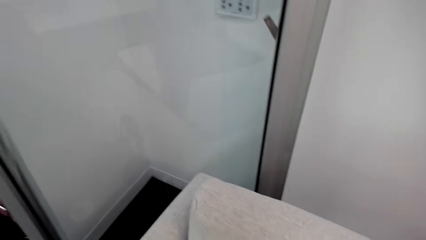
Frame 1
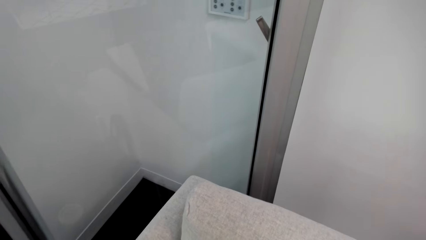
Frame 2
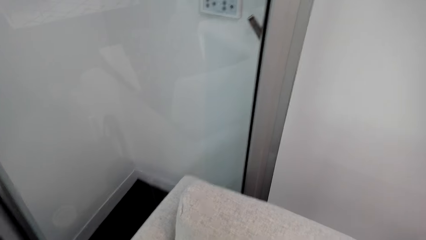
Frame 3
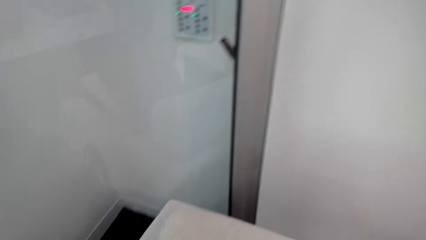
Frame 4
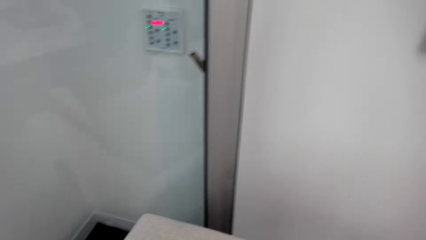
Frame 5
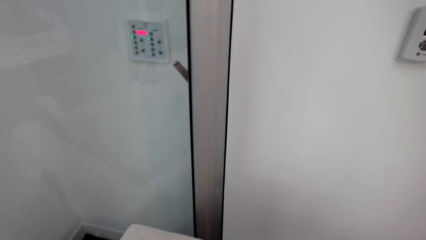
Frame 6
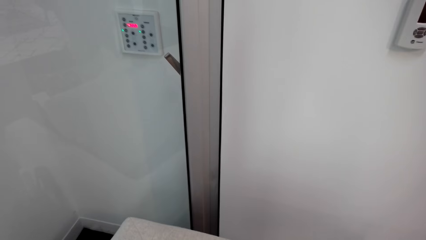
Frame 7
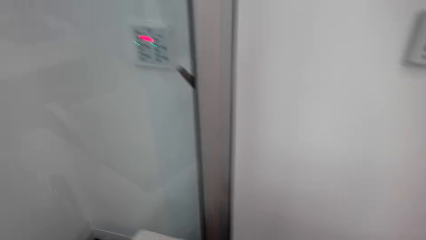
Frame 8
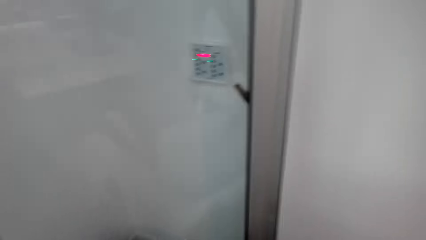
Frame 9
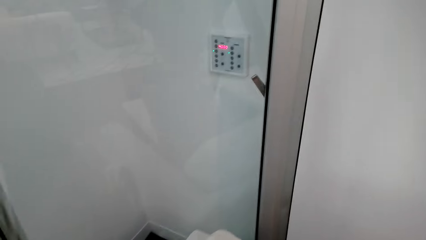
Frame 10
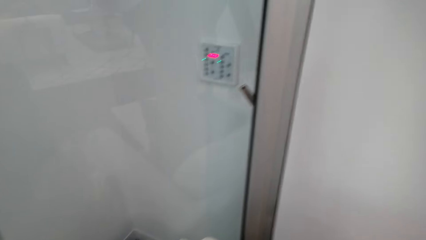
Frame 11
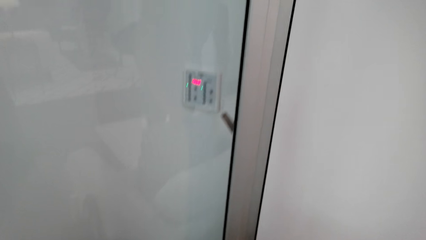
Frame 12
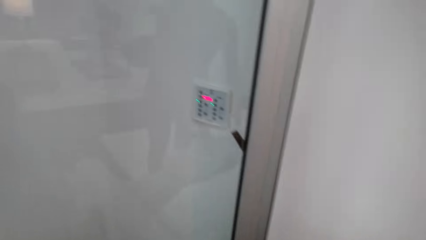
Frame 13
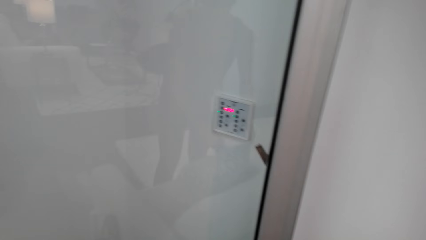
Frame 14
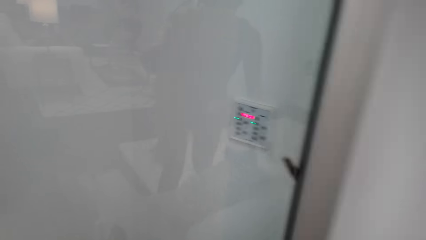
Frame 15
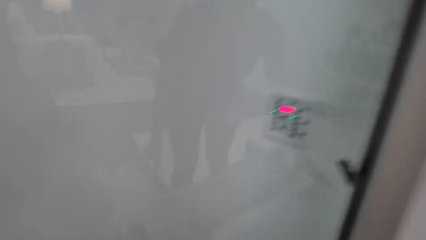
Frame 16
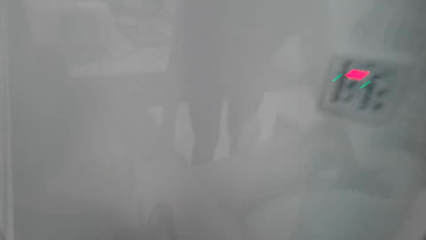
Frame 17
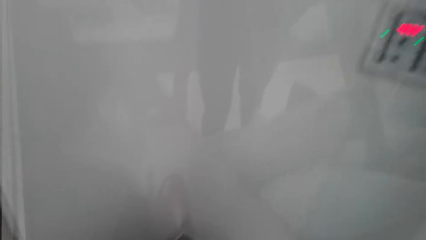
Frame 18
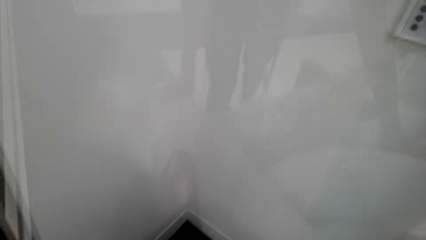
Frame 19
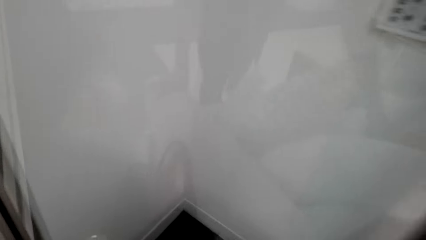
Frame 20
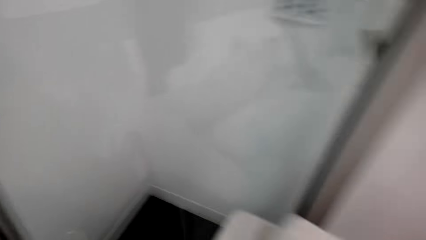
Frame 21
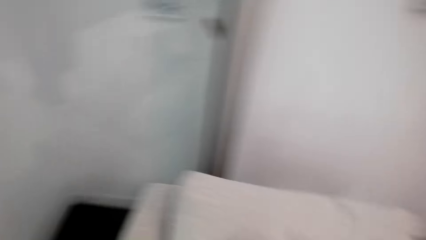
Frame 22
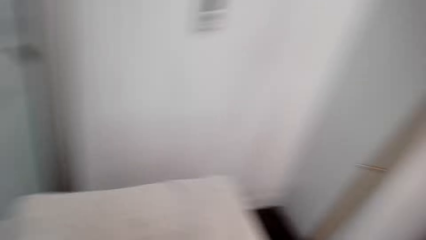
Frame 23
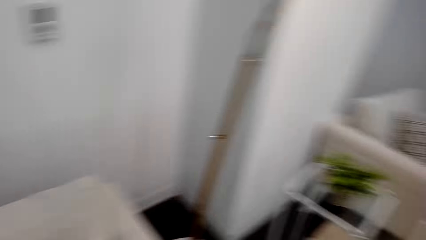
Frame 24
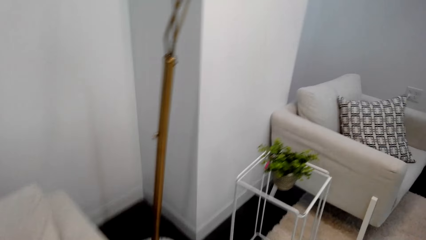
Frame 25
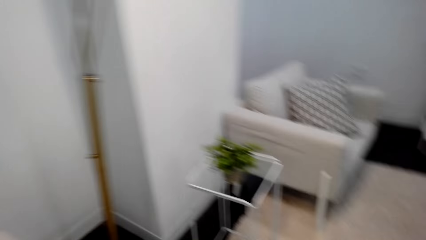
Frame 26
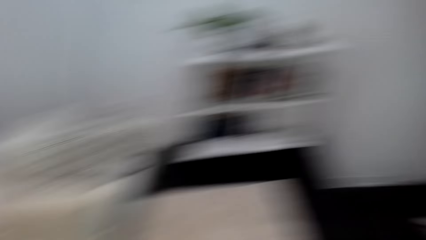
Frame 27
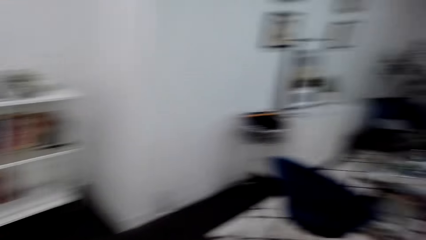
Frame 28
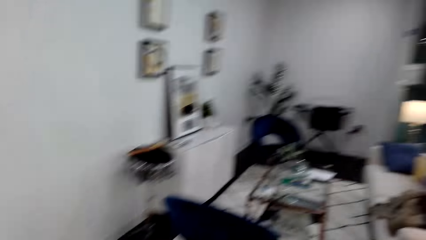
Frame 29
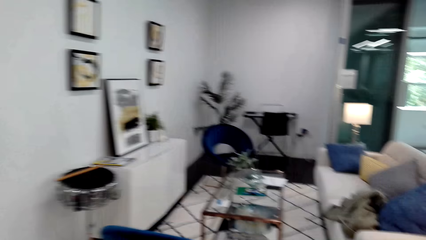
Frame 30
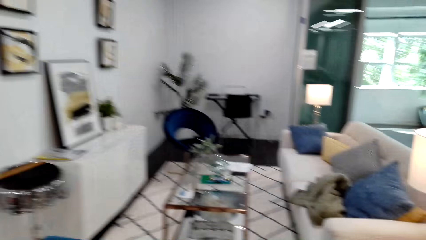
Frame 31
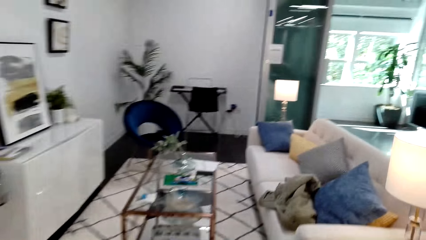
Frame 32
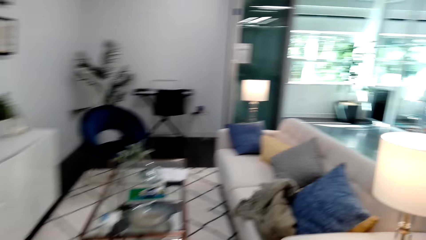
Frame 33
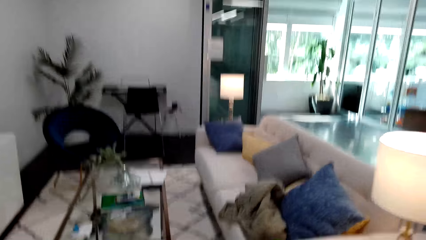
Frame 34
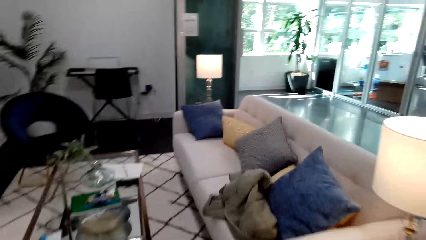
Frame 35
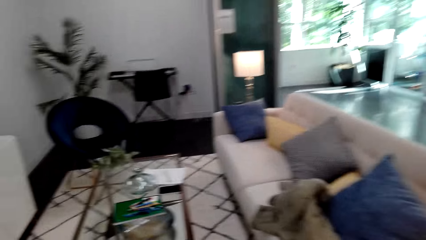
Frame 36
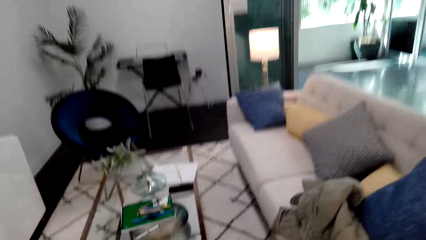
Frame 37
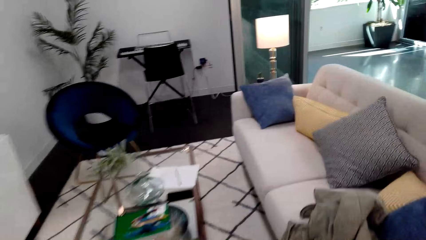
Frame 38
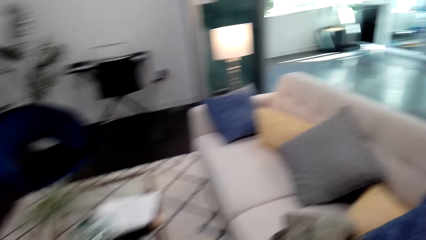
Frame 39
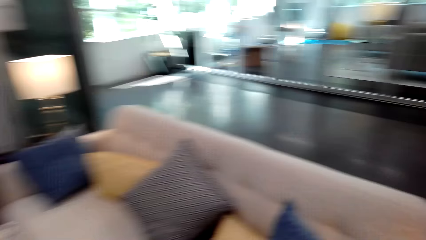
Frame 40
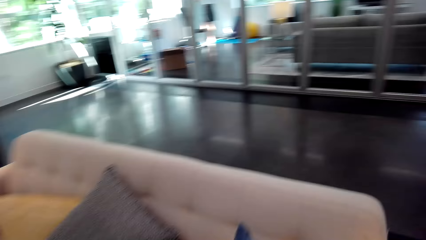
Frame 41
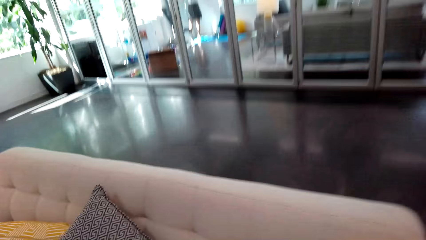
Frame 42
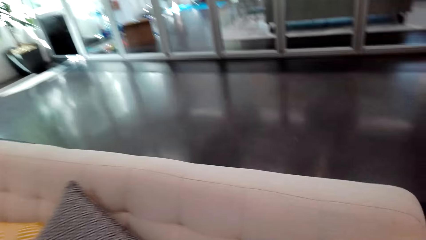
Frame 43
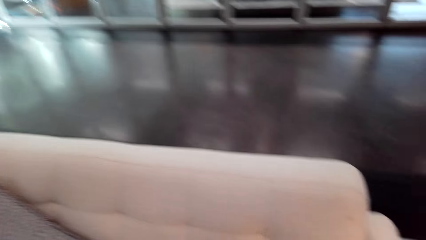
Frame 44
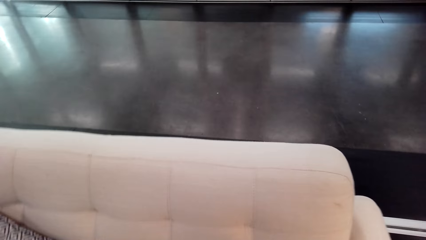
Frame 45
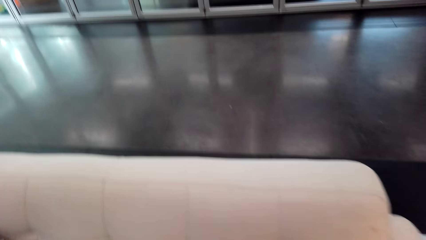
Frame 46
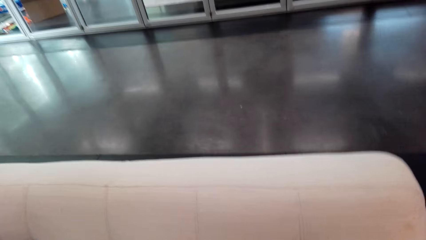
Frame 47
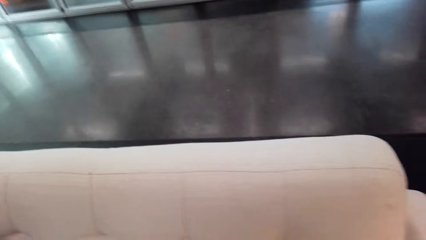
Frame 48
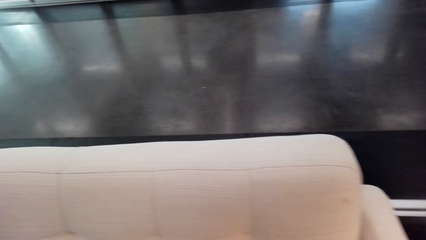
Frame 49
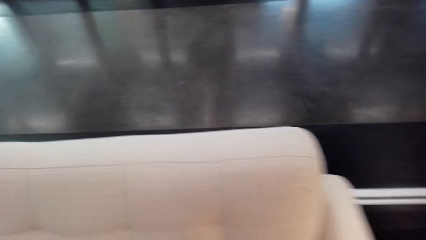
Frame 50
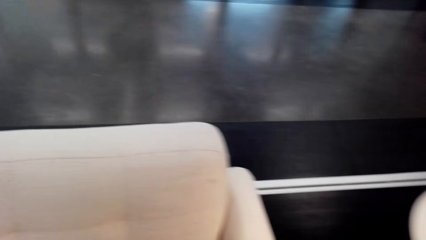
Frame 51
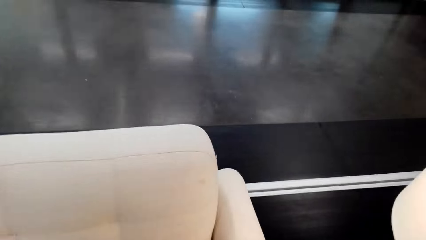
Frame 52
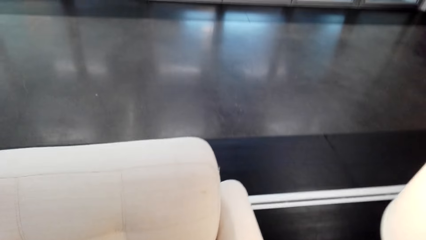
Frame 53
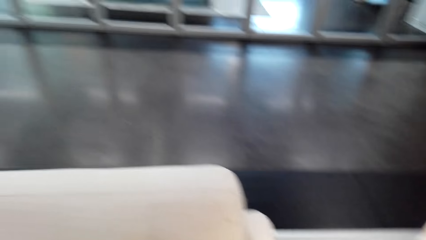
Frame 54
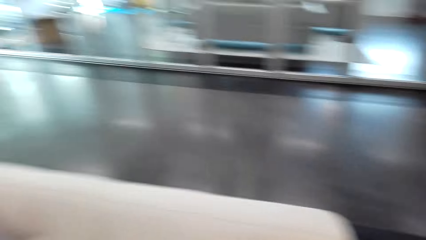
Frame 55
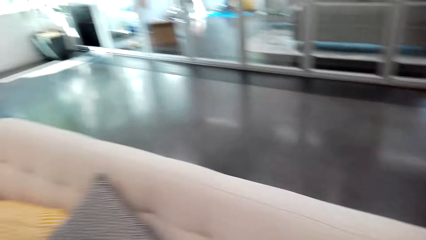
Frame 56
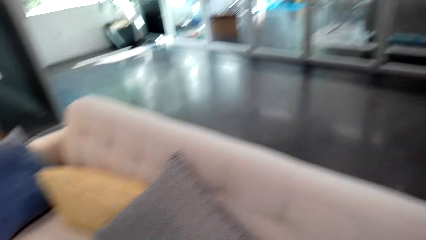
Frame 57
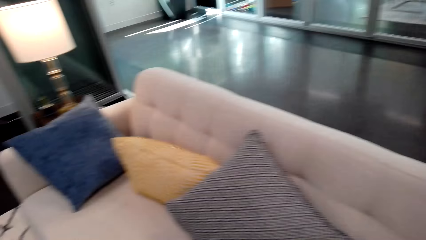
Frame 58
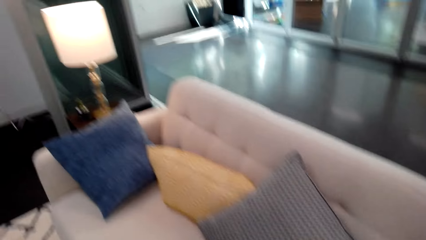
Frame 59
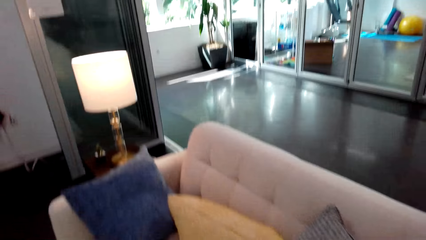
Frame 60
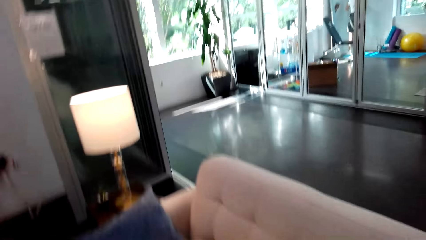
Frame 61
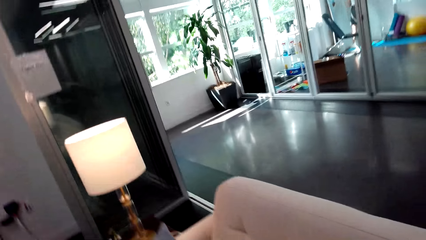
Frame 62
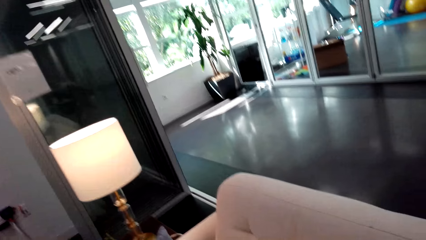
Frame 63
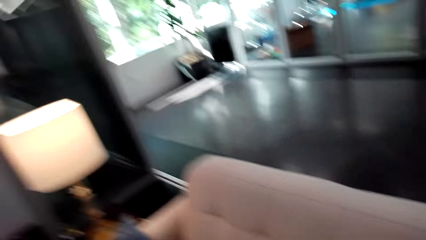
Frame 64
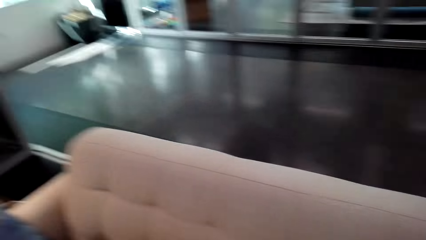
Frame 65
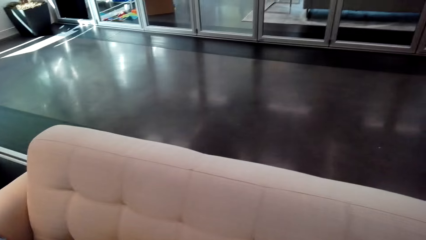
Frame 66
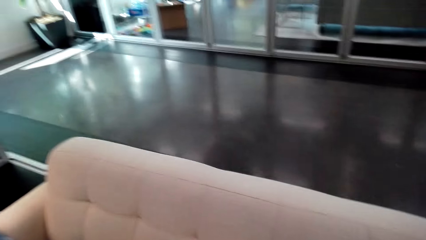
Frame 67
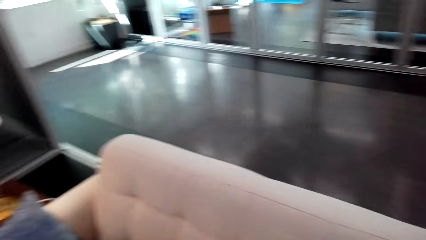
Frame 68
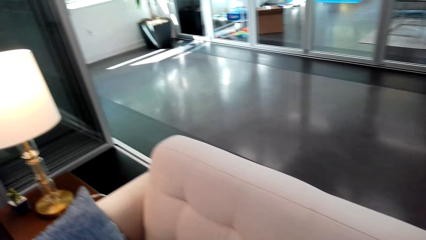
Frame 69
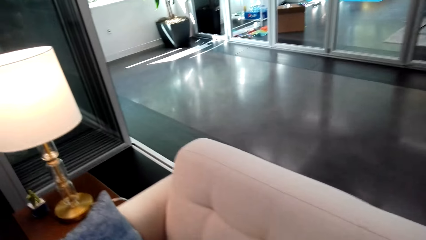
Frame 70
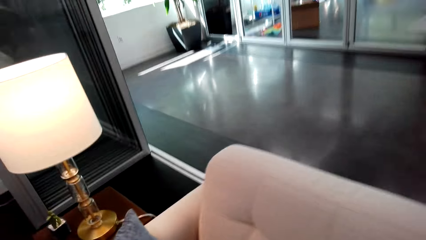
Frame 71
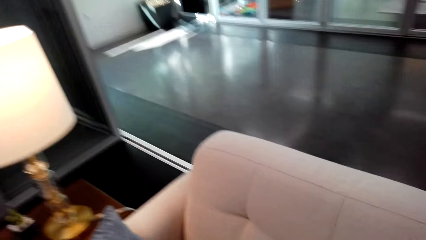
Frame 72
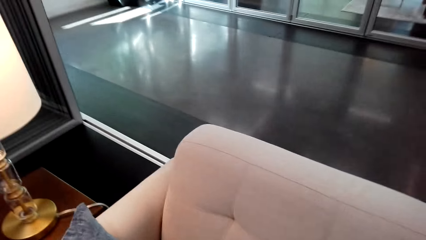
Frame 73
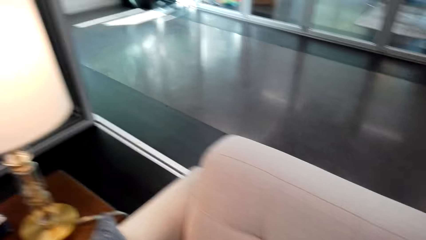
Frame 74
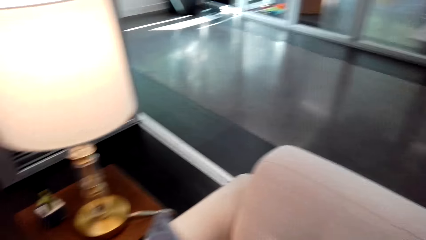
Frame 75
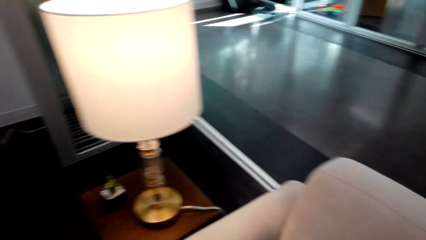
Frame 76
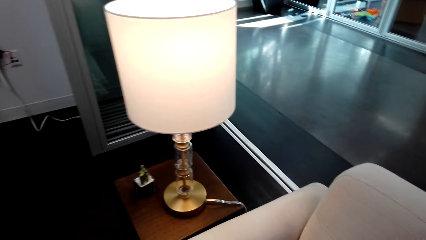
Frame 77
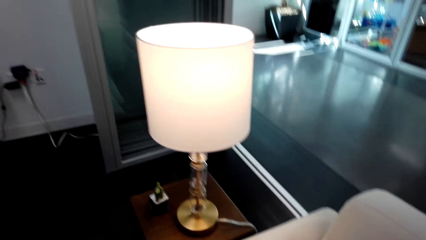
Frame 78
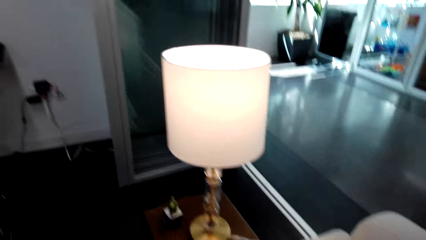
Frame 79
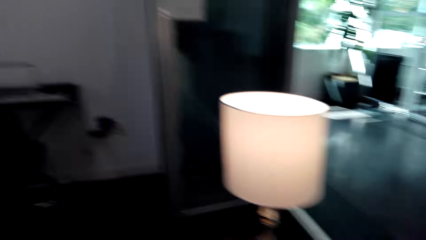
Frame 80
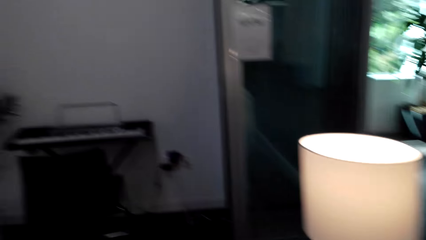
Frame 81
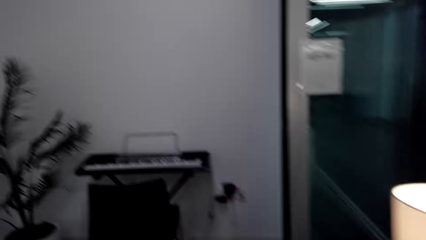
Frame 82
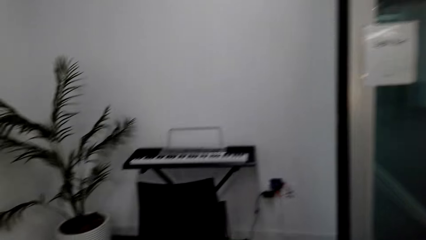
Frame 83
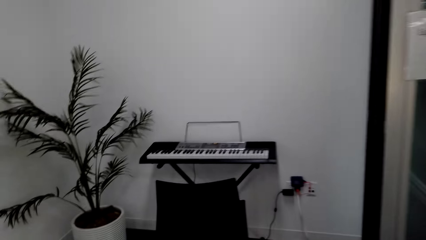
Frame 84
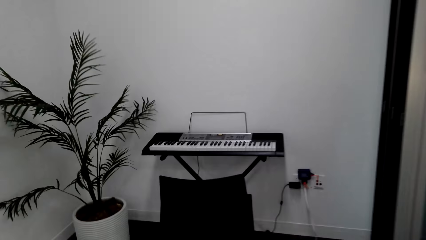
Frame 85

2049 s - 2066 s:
The camera wearer holds a pillowcase. They turn around. They walk in the room. They look around. They hold the pillowcase. They turn around.
